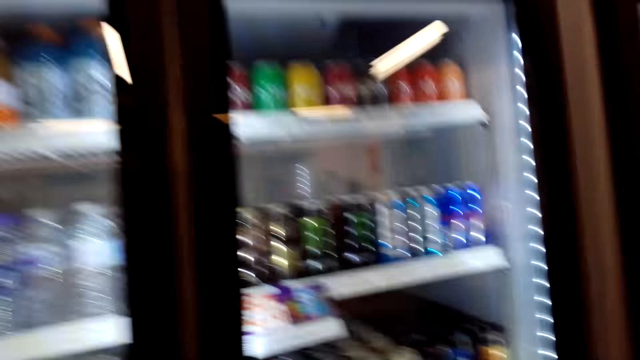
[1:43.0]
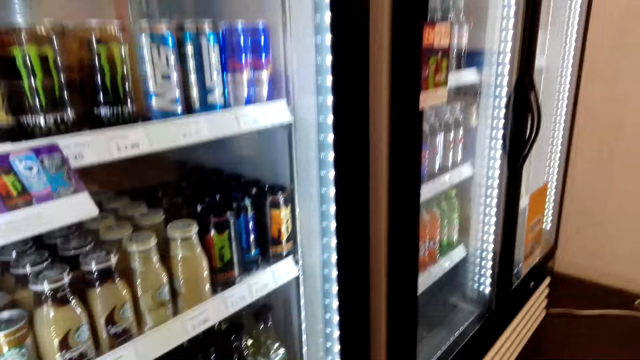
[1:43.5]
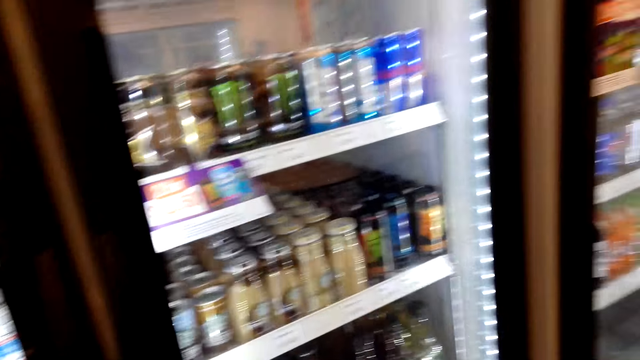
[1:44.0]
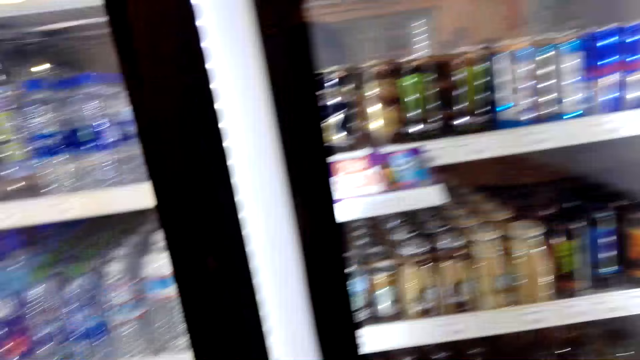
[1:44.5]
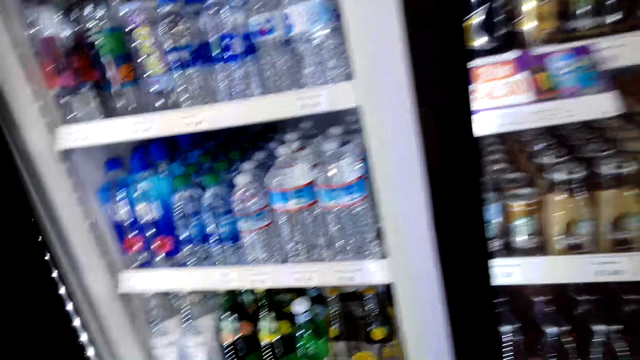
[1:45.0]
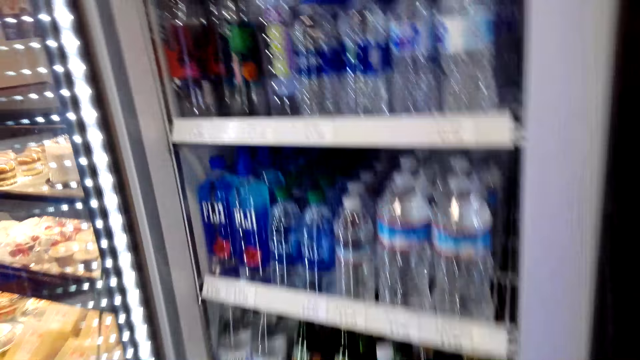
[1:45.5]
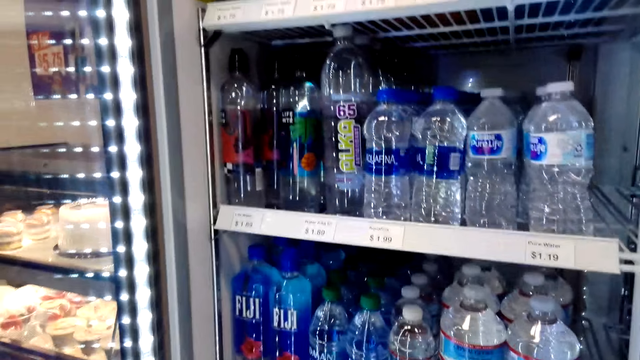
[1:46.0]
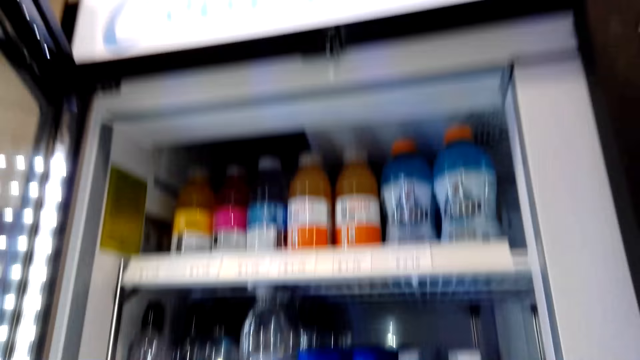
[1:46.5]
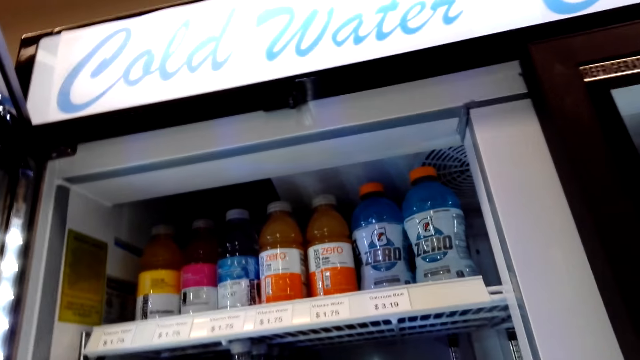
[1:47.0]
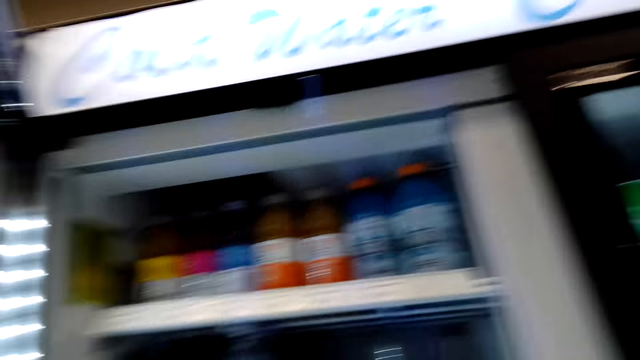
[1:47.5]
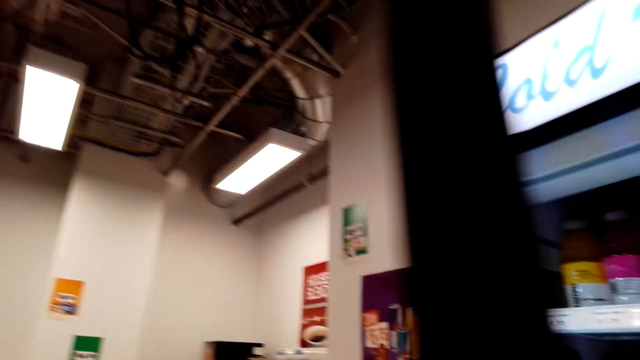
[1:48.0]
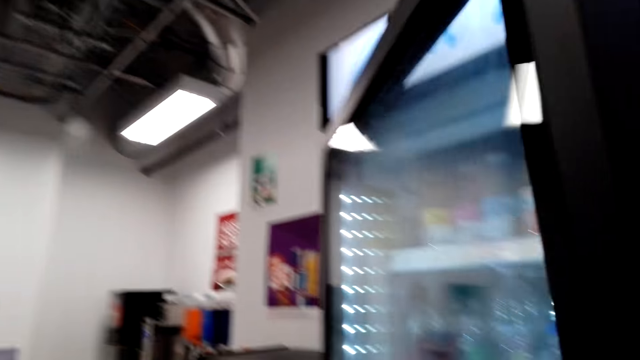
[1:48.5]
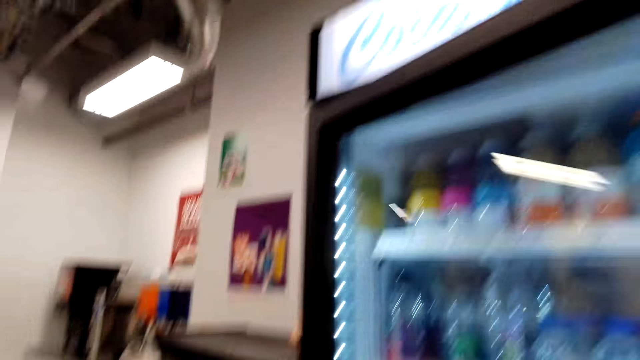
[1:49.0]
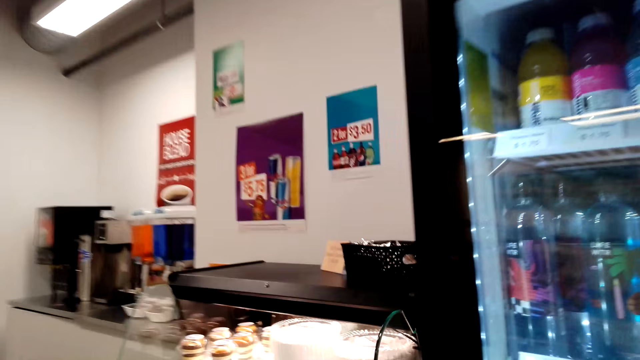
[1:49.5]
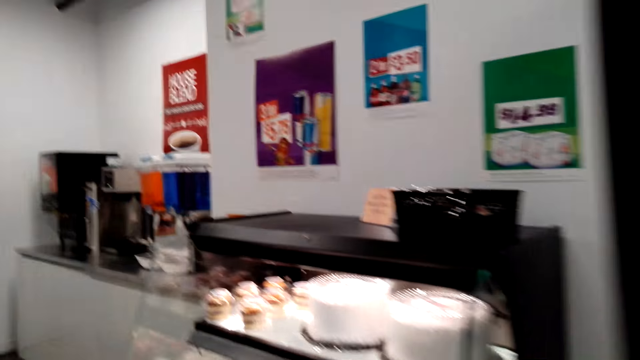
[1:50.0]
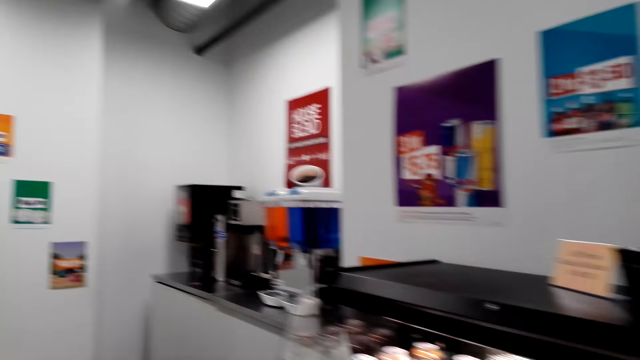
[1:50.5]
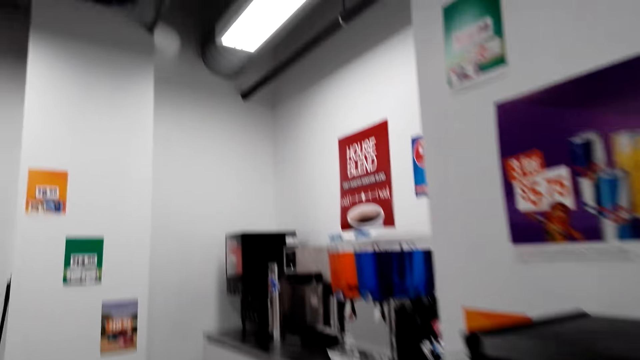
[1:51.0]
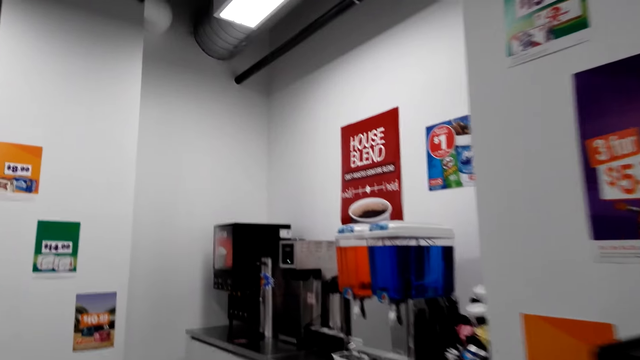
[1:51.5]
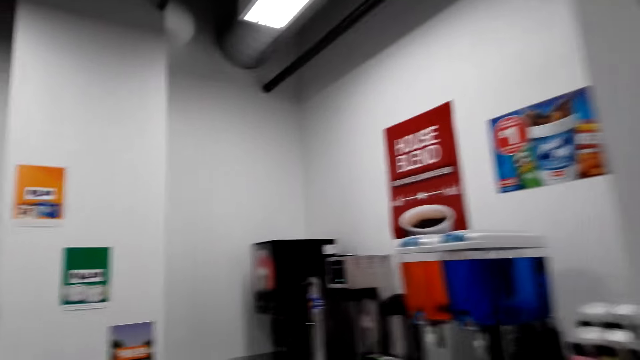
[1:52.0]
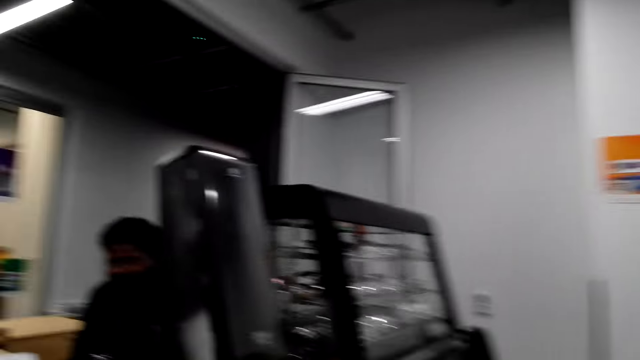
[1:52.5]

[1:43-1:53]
The camera wearer opens the fridge door. They look at the drinks. They close the fridge door. They talk to the man. The camera wearer walks around.

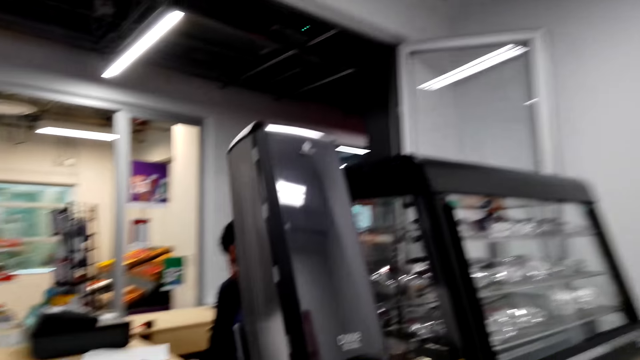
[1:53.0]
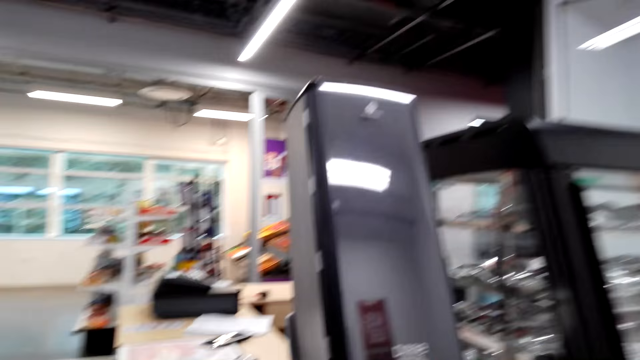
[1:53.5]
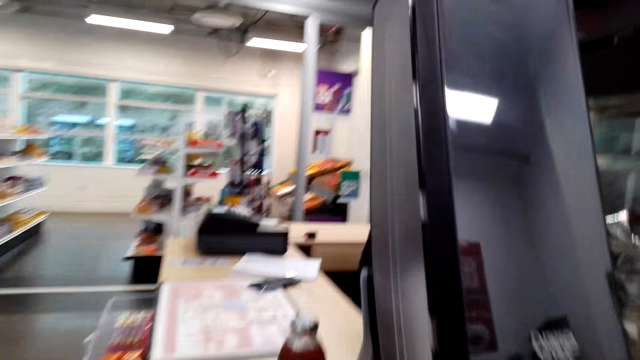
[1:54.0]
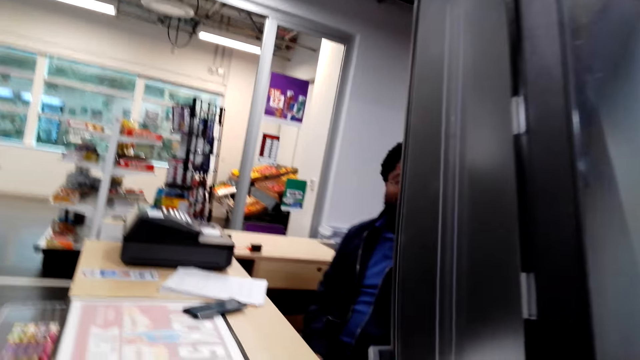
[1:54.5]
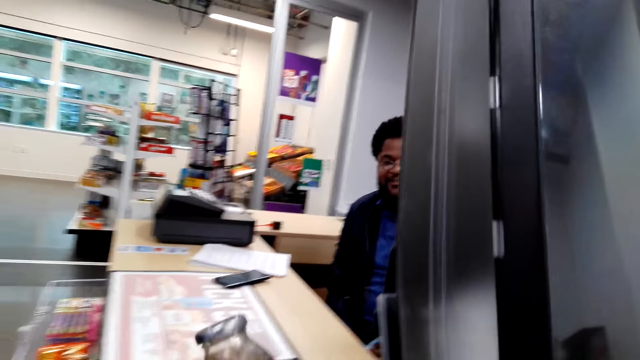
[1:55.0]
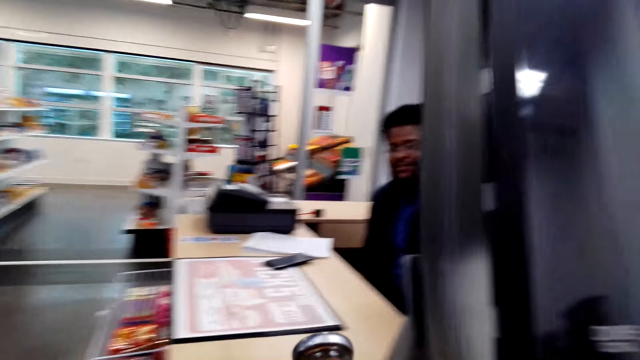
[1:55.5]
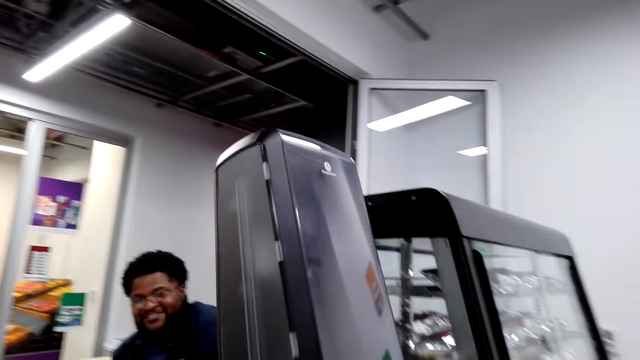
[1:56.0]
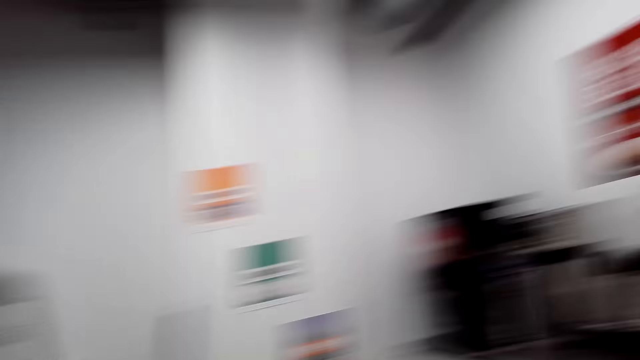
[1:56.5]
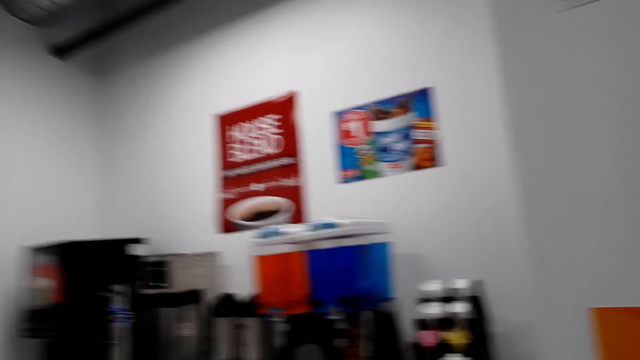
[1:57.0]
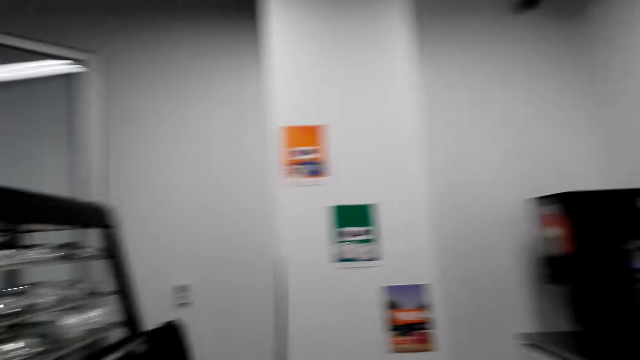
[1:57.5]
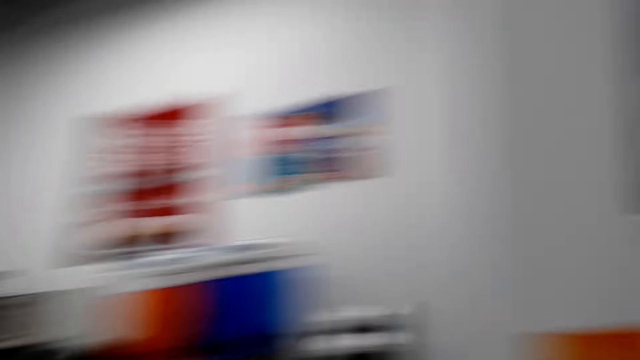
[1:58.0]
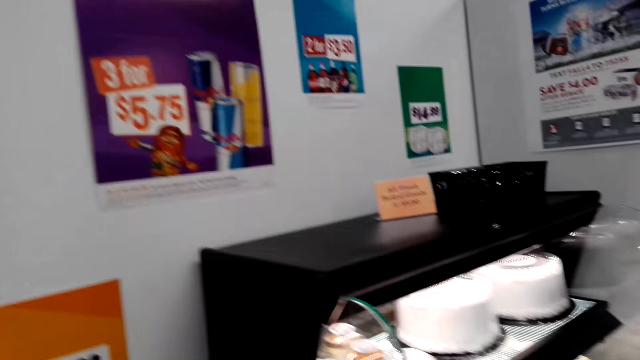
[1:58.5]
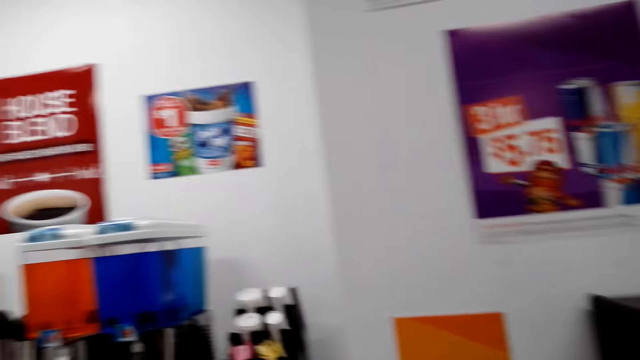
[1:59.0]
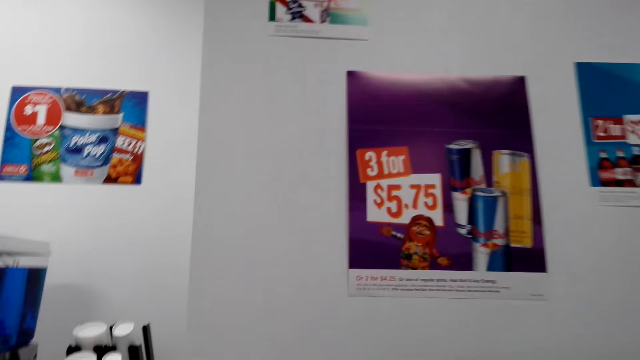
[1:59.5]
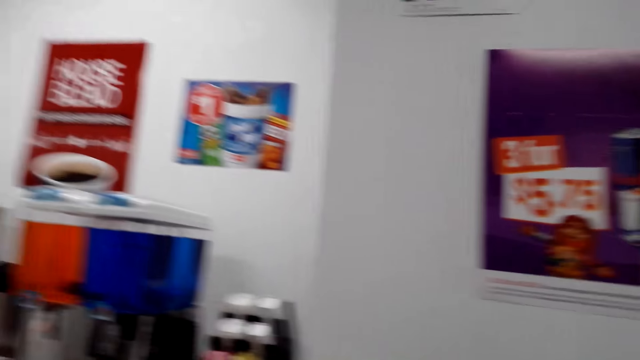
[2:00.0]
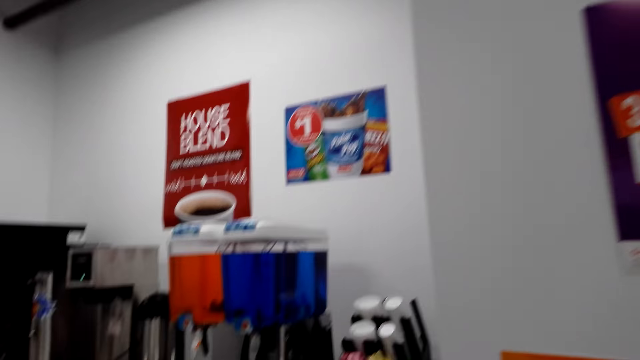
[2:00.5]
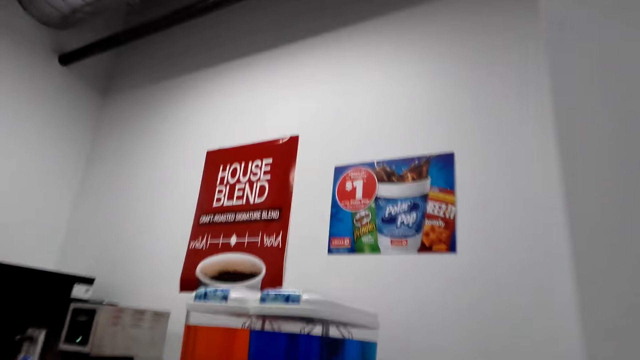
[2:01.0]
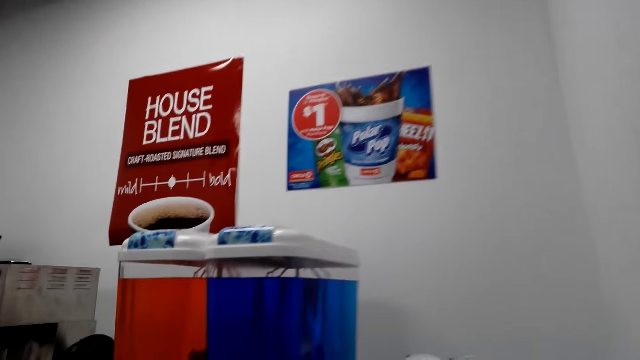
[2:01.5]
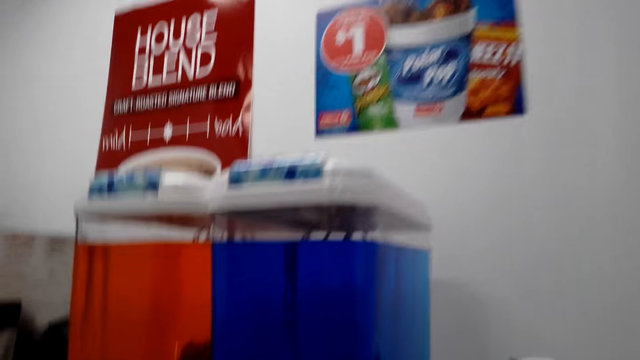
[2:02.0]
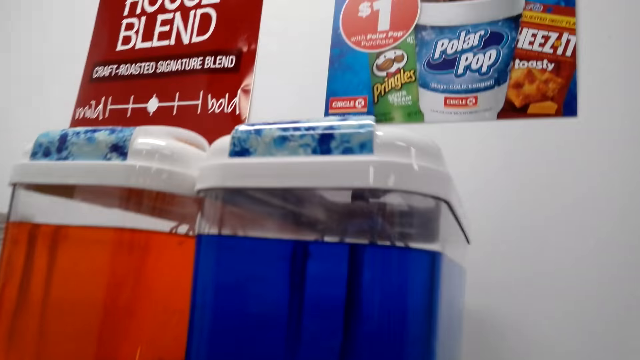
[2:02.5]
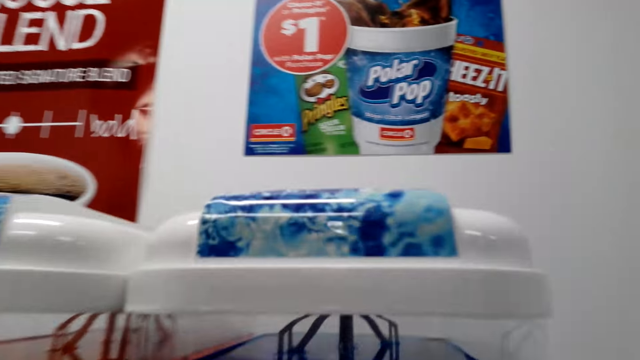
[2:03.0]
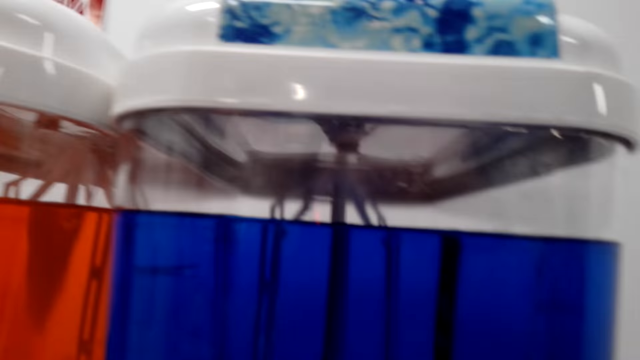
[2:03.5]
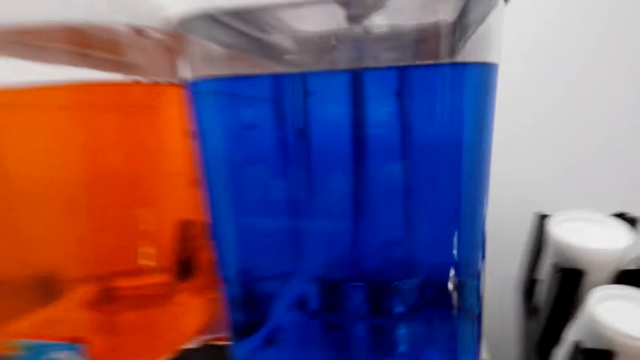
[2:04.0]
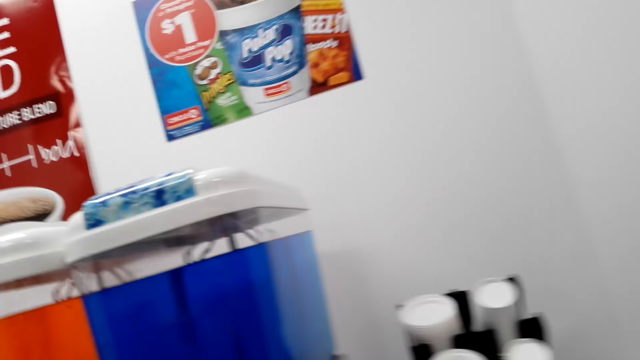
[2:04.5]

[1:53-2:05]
The camera wearer looks at the man. They pick up a bottle of something. They turn and walk to the dispenser. They look at the dispenser.
